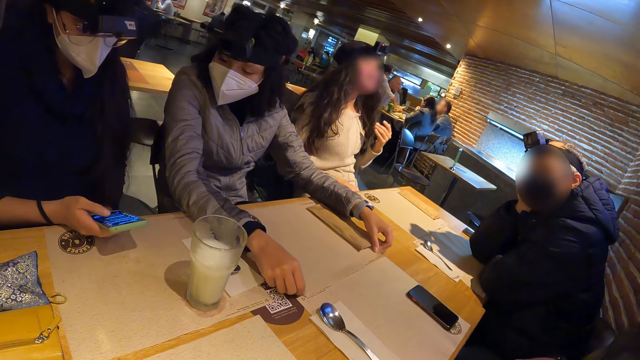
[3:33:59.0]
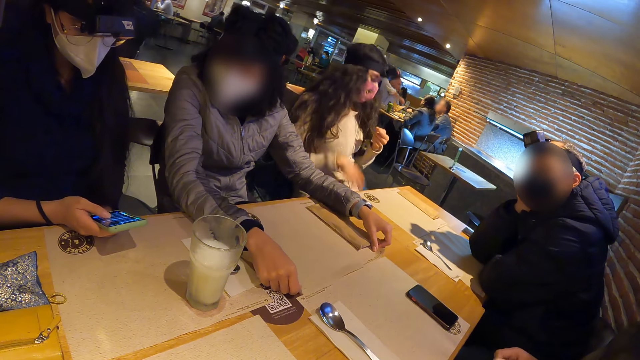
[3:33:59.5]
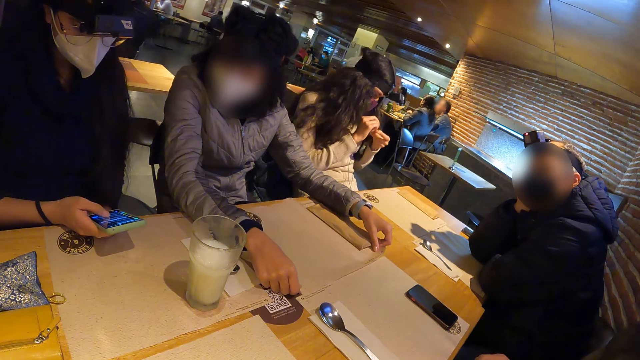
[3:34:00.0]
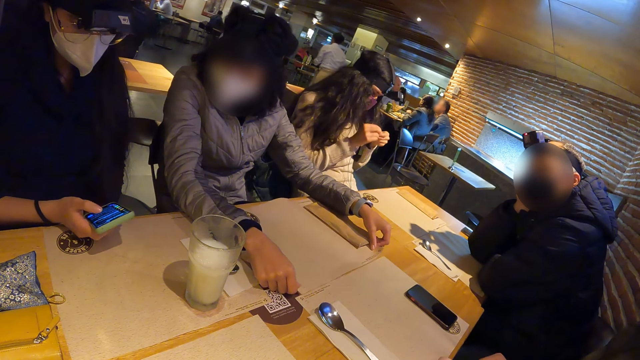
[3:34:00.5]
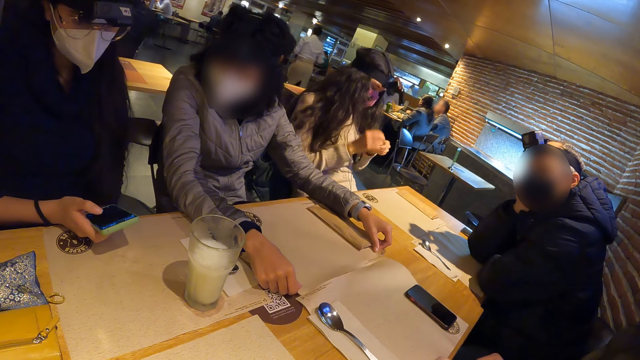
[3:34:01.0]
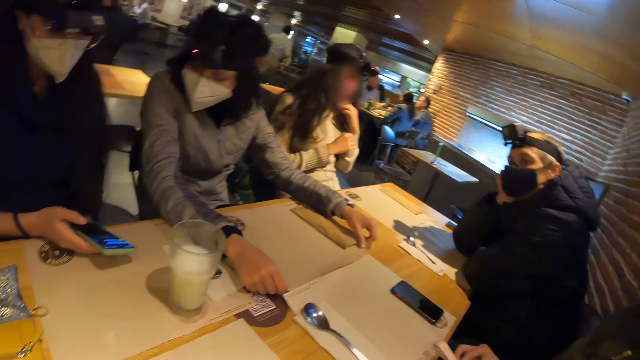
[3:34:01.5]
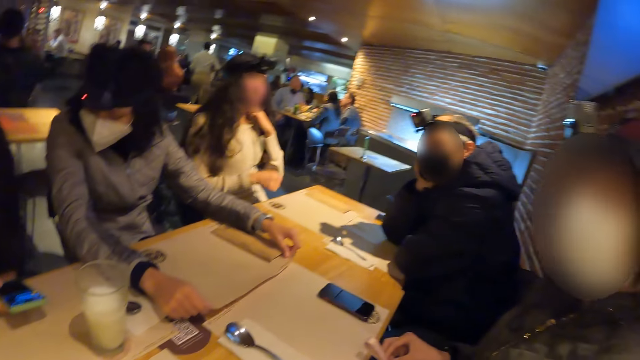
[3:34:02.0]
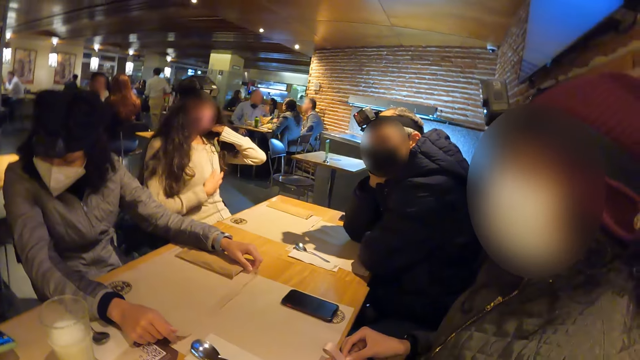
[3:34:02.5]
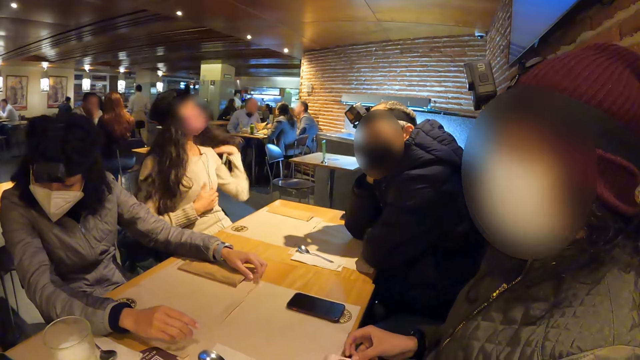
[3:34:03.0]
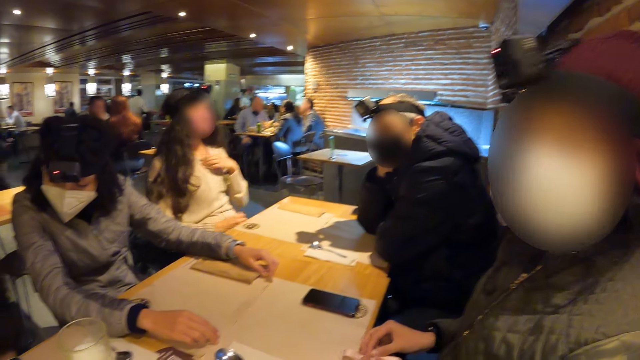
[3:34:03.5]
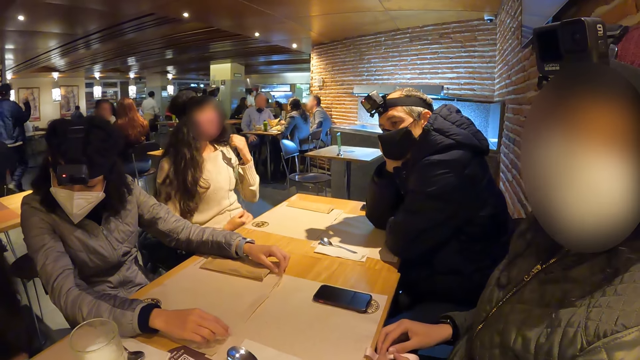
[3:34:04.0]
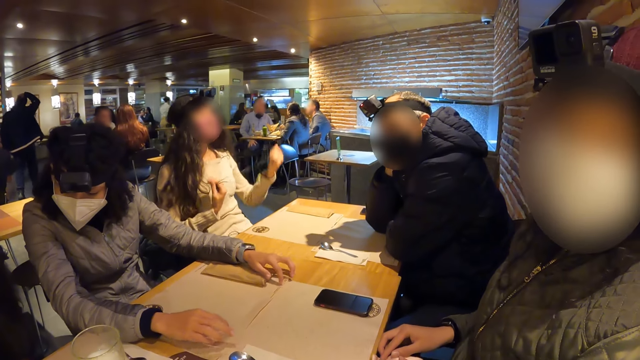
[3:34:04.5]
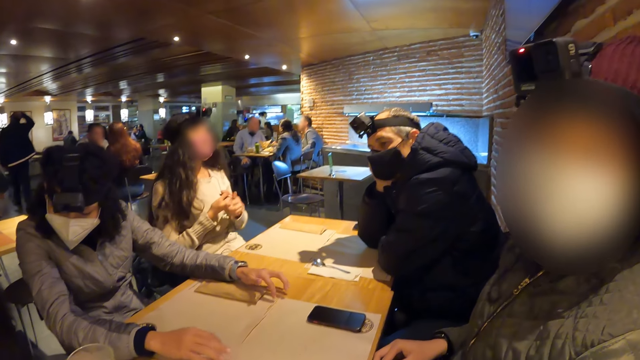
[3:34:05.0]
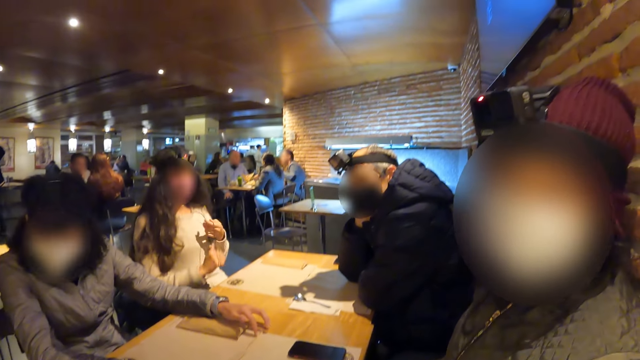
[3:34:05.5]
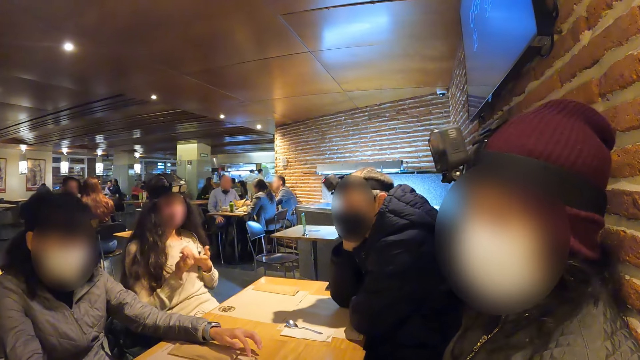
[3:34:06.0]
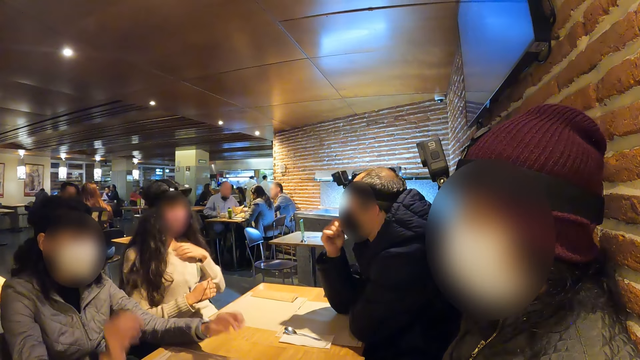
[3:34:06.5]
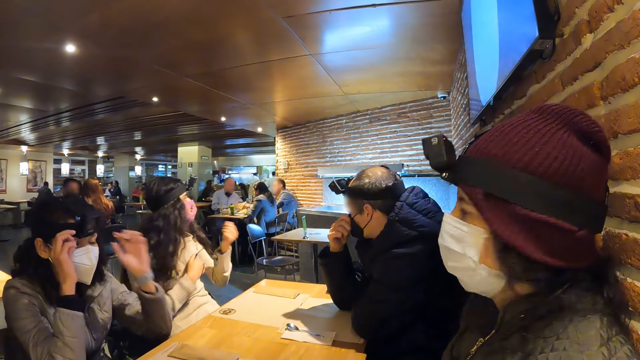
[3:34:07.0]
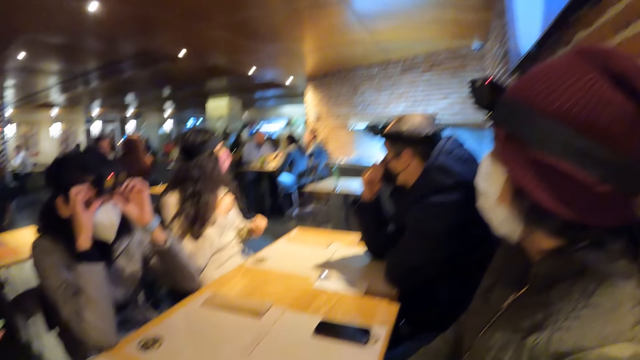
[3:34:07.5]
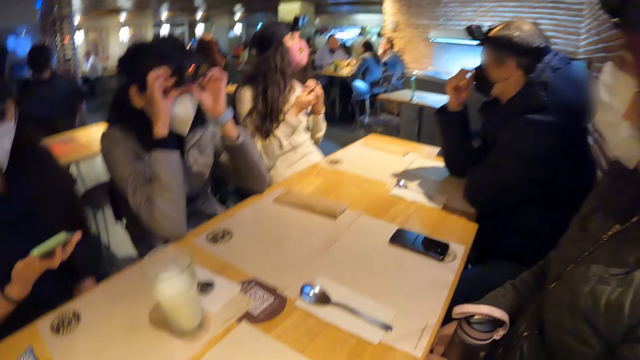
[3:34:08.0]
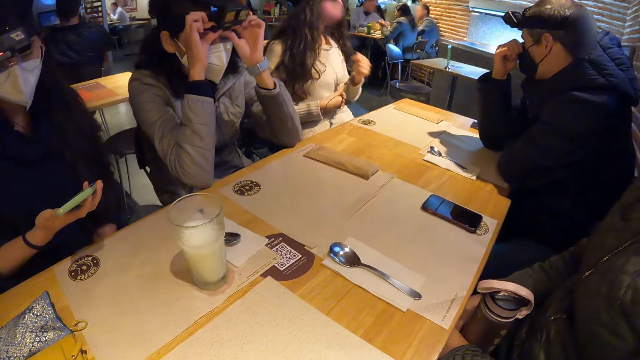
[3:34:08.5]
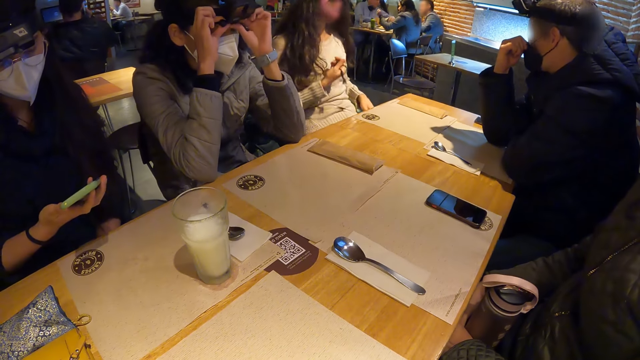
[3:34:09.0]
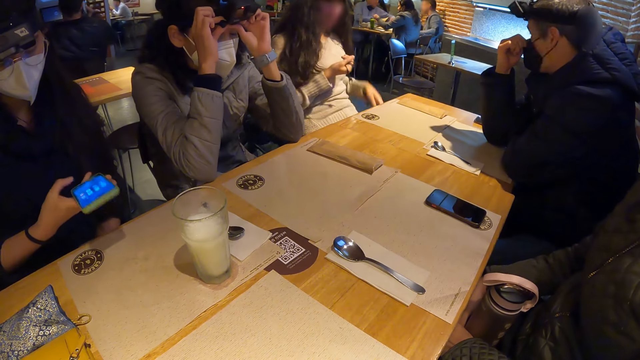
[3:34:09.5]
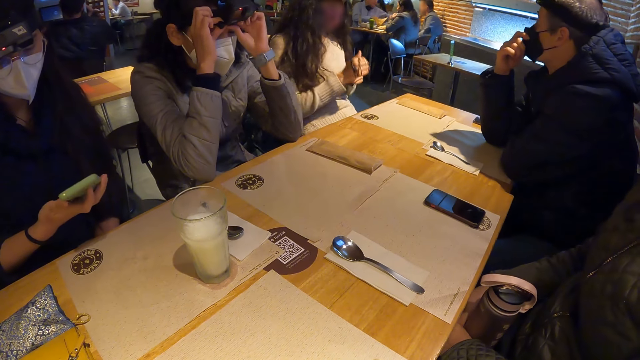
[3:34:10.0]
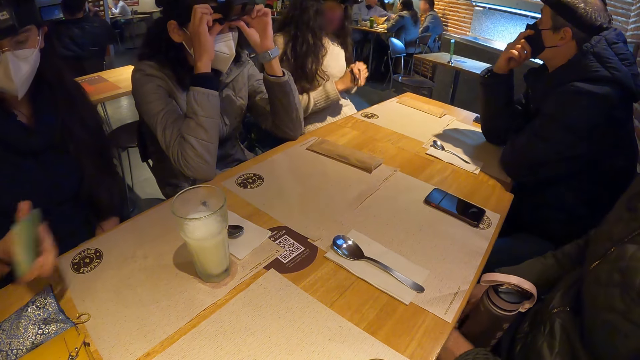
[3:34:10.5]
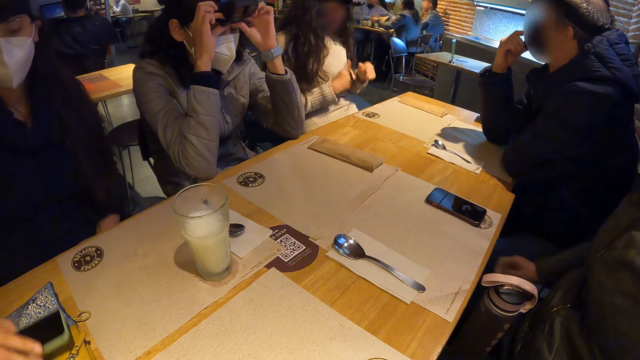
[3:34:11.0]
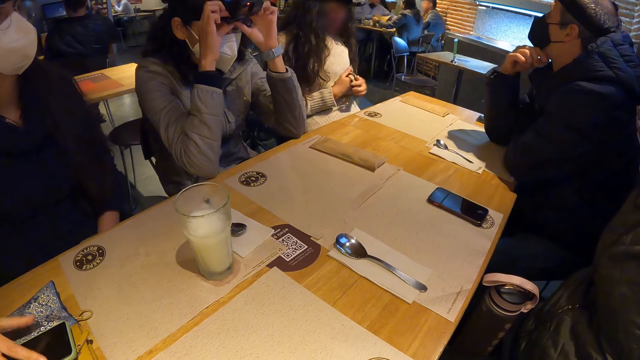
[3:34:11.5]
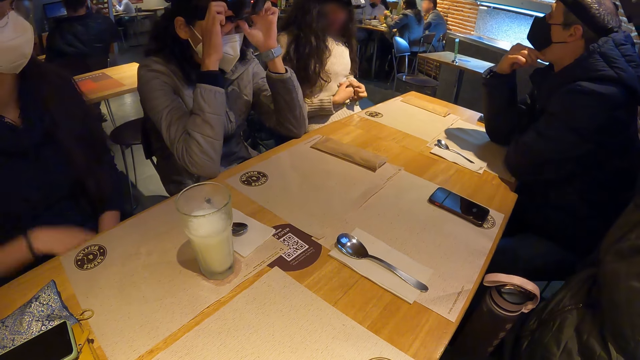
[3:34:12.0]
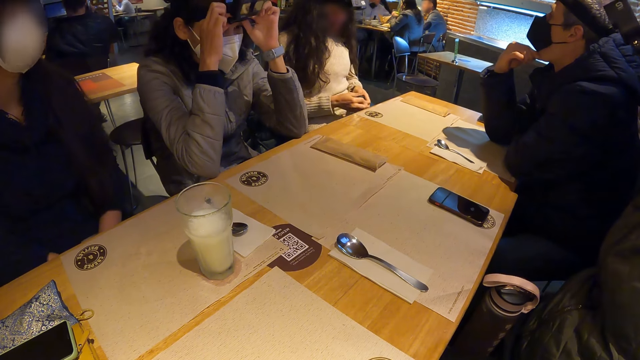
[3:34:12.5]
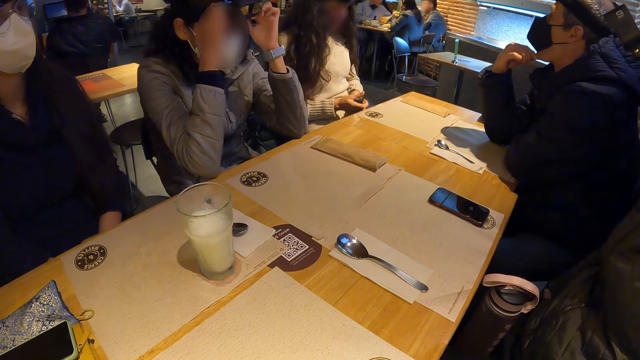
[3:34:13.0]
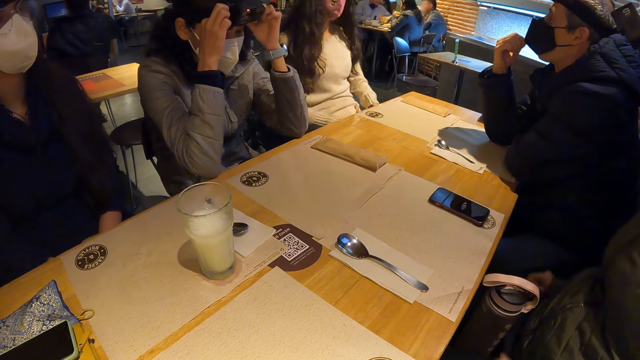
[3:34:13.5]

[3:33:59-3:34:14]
A woman touches a water bottle with her right hand. The camera wearer looks around the restaurant. Another woman touches the camera on her head with both hands. A third woman uses a phone. The third woman drops the phone on the table with her right hand.

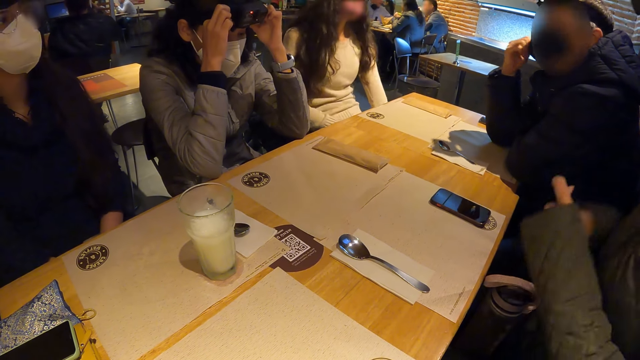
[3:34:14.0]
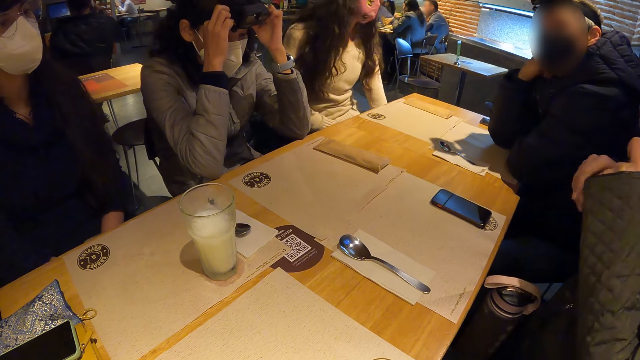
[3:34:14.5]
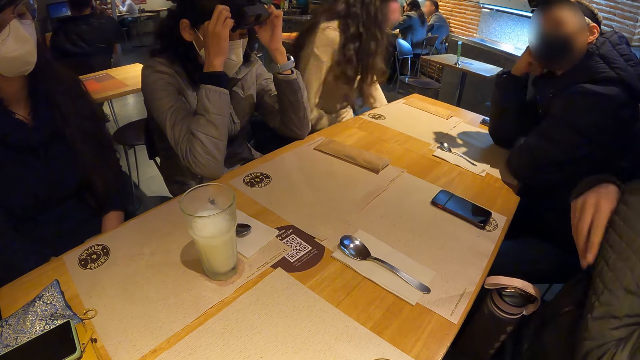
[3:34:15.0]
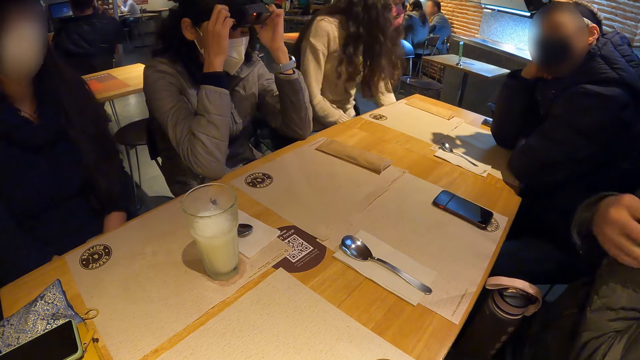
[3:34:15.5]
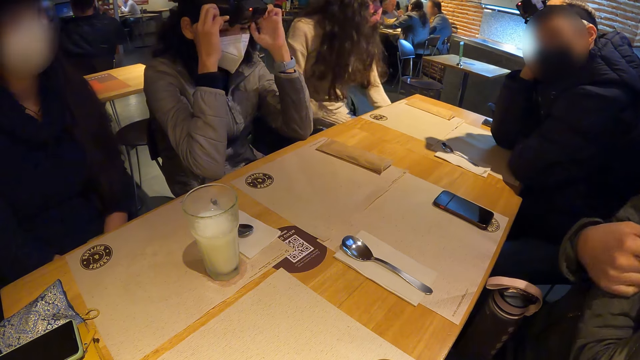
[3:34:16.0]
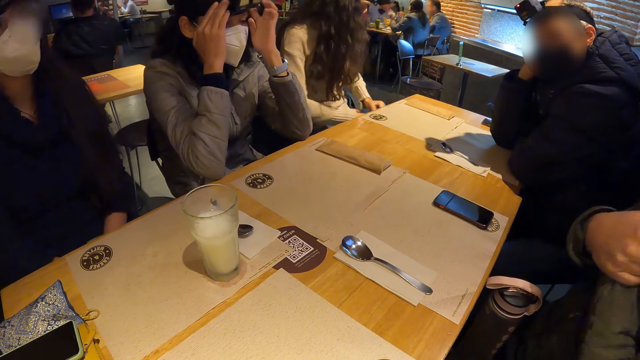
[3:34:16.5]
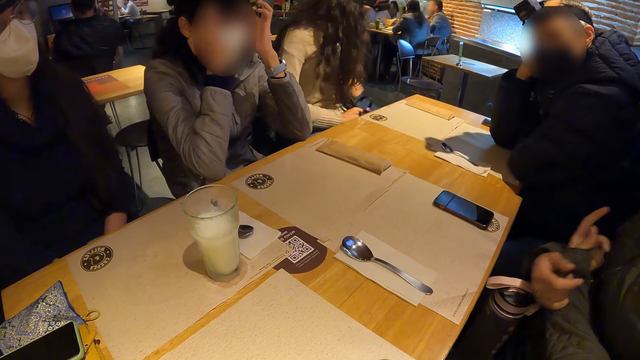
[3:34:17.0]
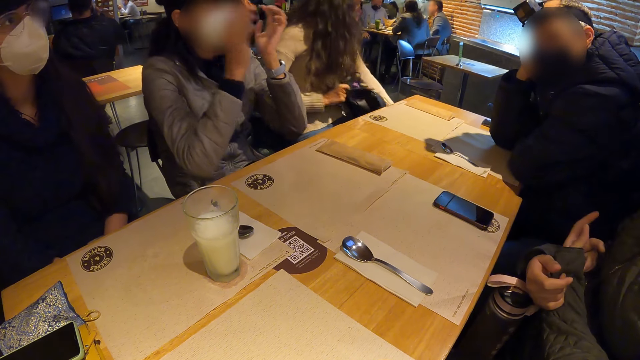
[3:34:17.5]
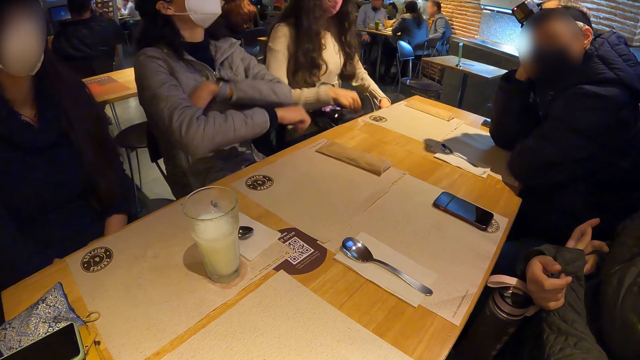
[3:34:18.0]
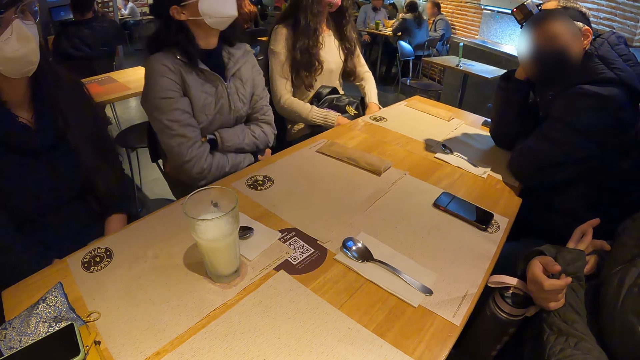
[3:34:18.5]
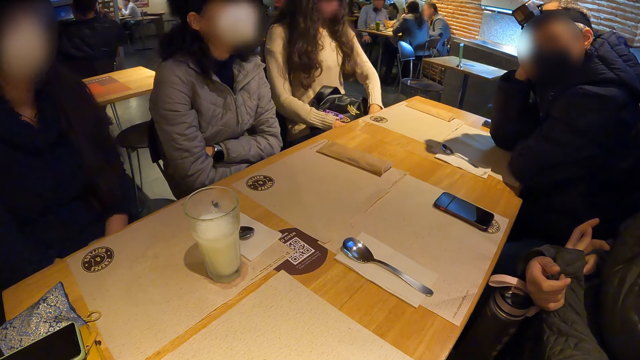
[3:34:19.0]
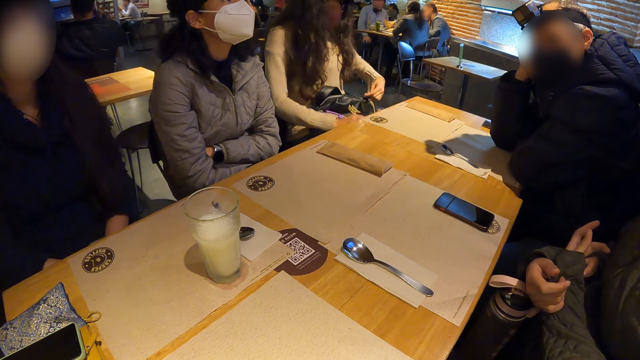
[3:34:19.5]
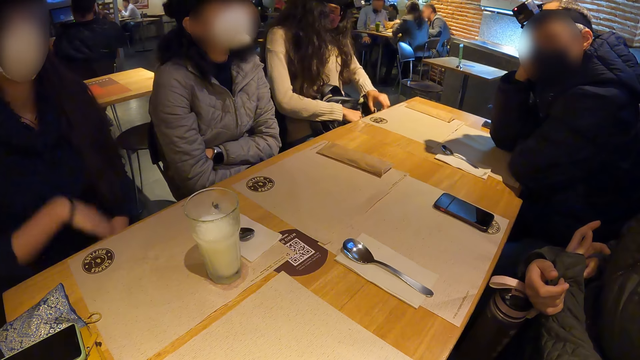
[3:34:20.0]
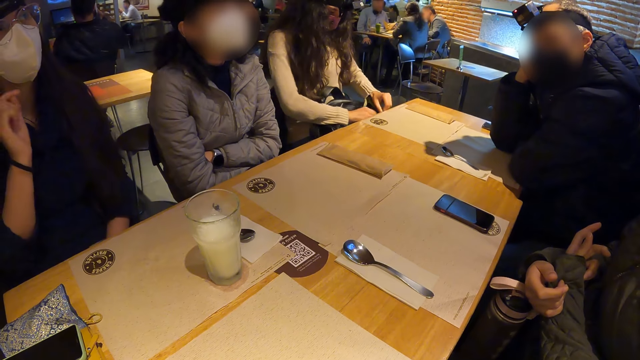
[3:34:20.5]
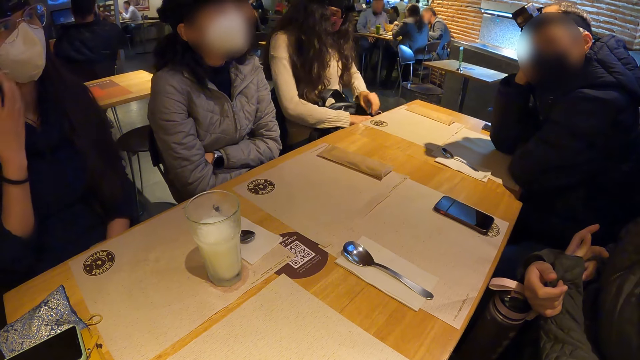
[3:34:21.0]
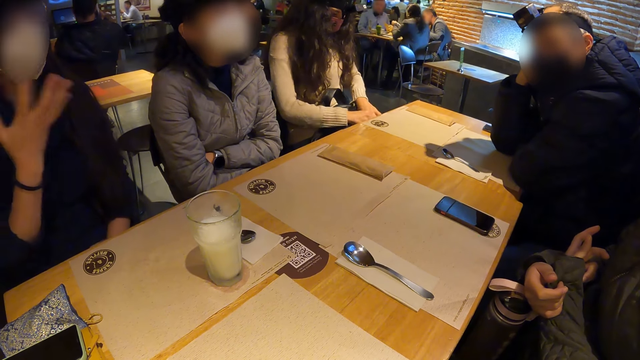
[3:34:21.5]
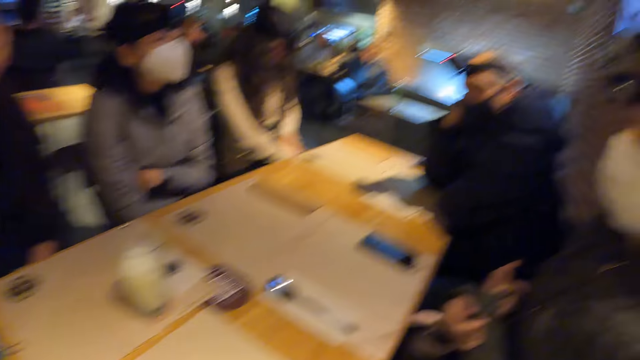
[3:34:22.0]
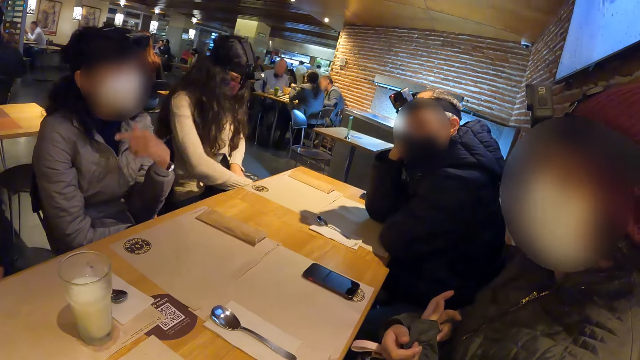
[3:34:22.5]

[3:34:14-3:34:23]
The camera wearer stares at the table. The woman touches her right hand with her left hand. Another woman folds both hands. A third woman interacts with the first woman. The camera wearer looks around the restaurant. The second woman interacts with the people on the table.
